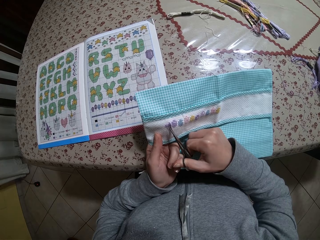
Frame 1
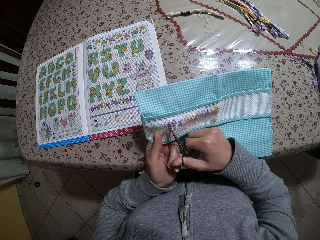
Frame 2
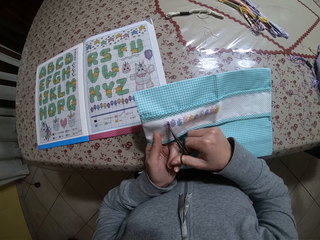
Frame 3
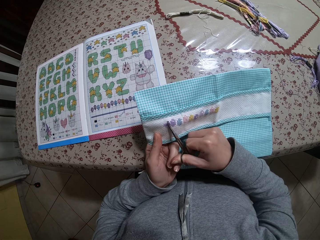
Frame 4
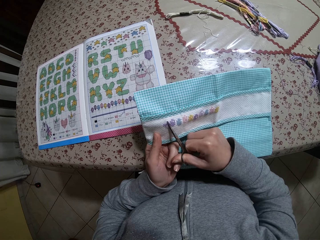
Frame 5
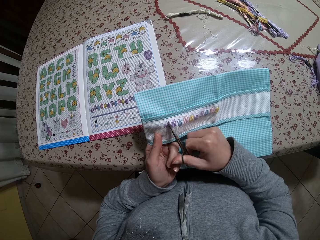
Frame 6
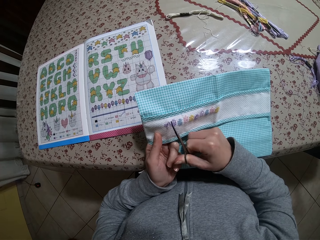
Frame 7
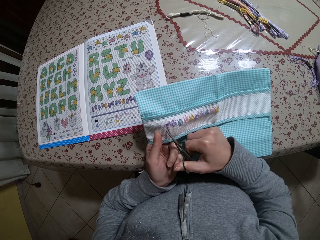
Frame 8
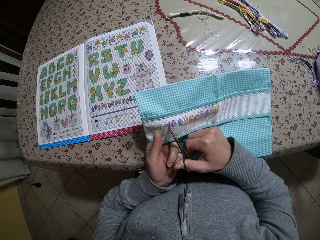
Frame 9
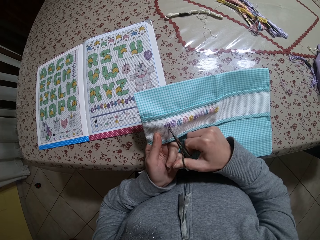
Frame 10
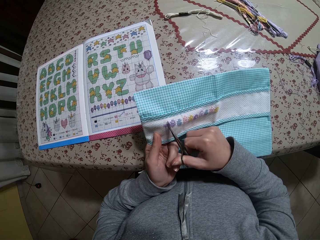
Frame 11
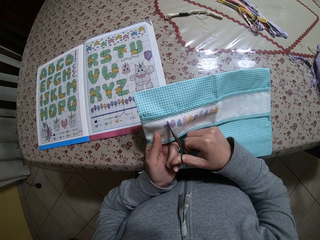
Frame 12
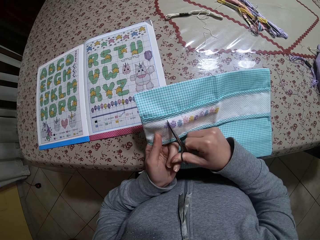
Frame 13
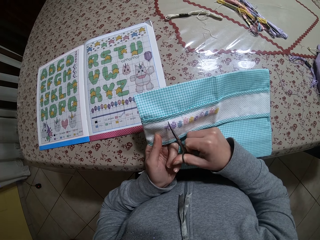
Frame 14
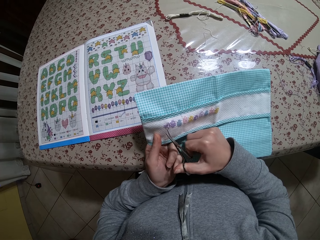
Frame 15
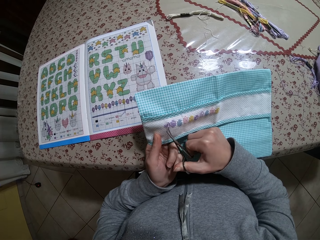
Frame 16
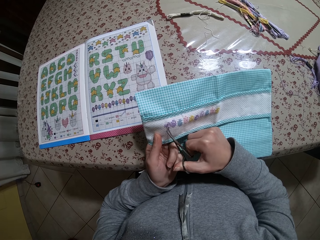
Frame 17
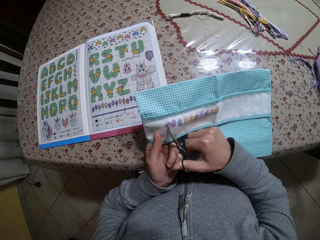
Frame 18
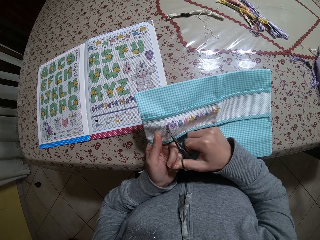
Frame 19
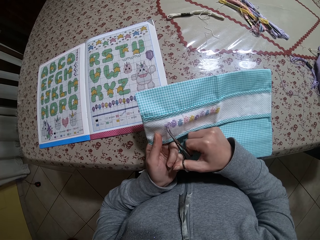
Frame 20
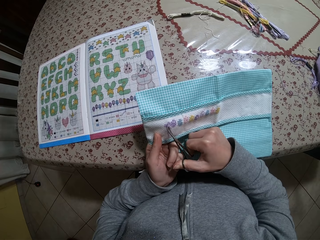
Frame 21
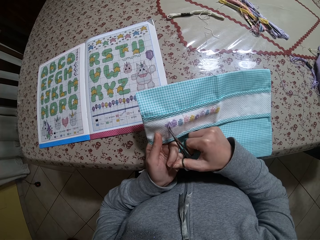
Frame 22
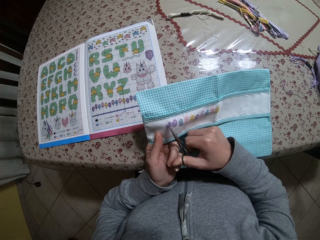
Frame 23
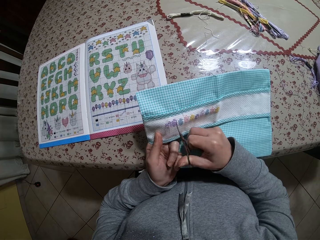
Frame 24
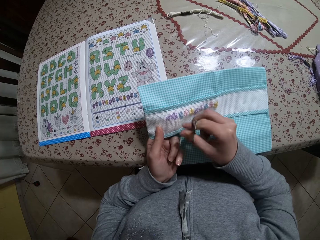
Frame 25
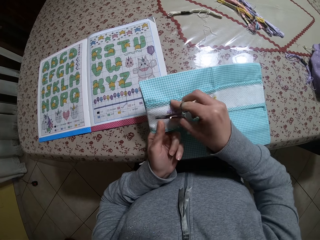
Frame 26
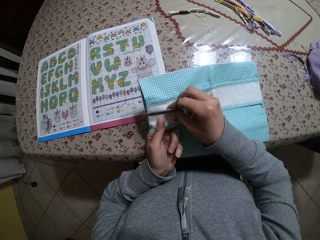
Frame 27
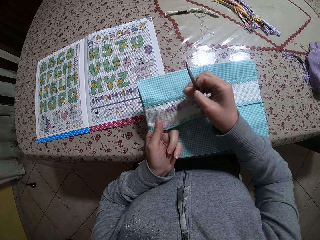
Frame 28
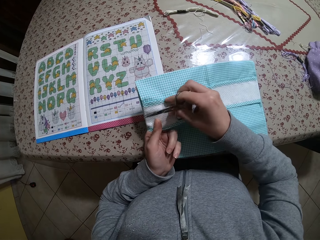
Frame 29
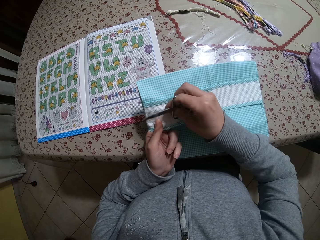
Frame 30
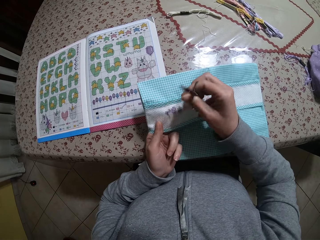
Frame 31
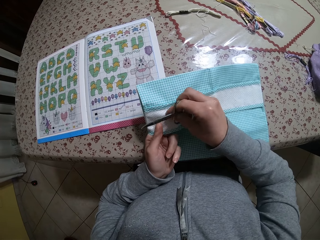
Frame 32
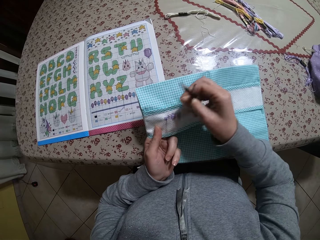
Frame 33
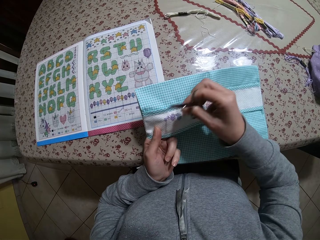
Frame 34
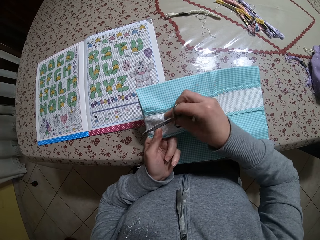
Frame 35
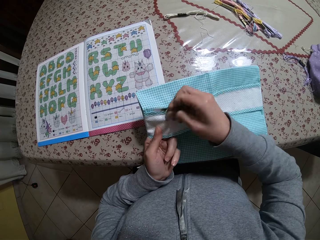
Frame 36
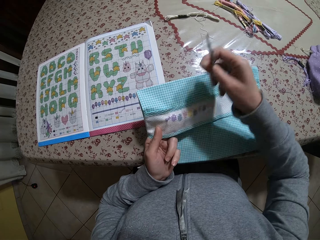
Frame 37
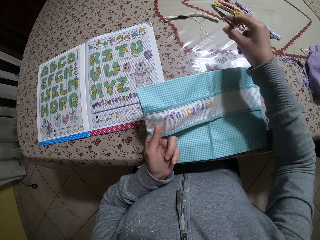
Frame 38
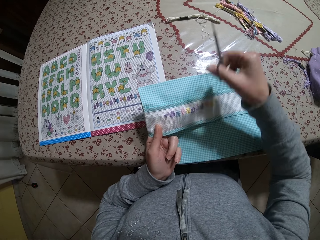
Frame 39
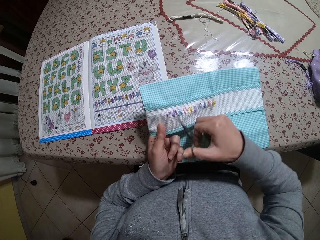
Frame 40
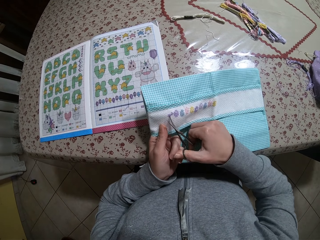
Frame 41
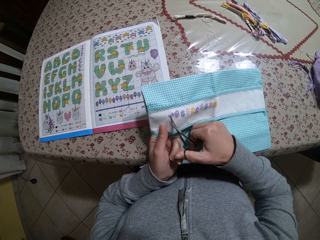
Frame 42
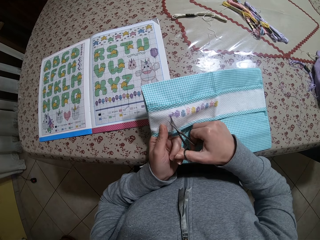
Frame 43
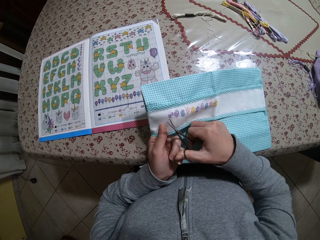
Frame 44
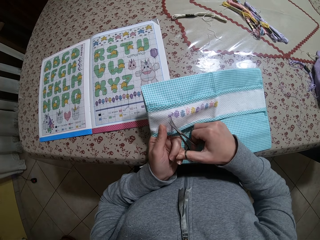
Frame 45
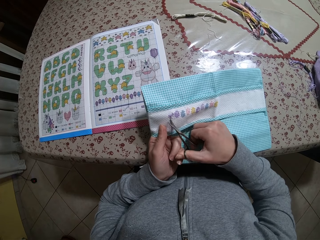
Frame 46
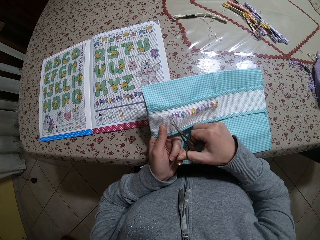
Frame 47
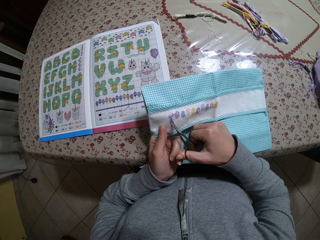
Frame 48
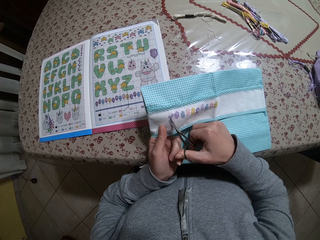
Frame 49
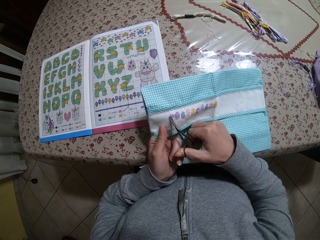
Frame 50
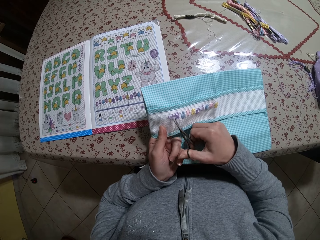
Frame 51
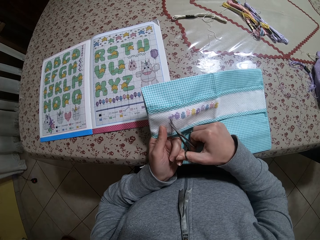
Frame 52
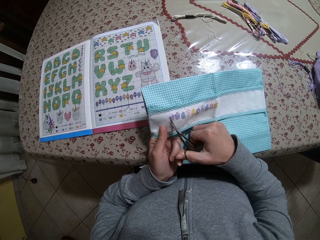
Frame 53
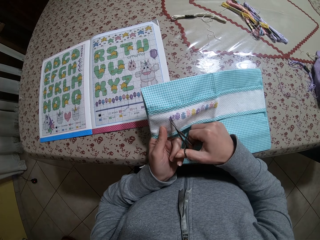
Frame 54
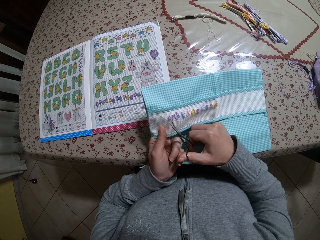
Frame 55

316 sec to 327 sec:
The camera wearer removes some loose threads from the thread pattern with her right hand. She pulls the thread on the cloth. She moves the right hand. She cuts out the thread pattern from the napkin with the scissors in her right hand.

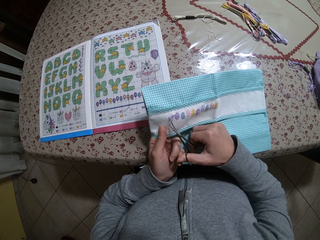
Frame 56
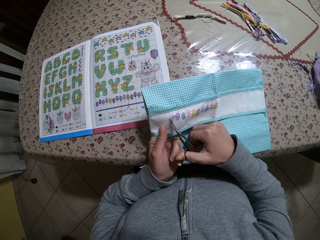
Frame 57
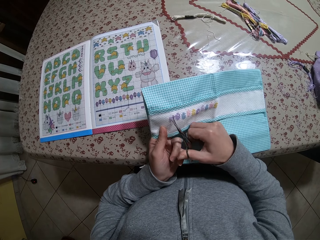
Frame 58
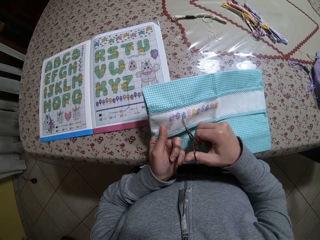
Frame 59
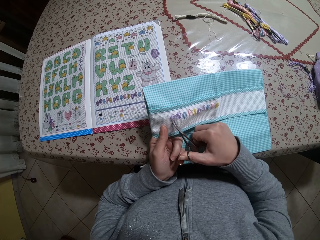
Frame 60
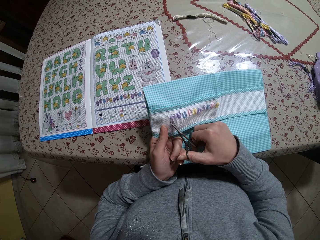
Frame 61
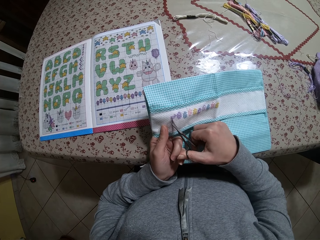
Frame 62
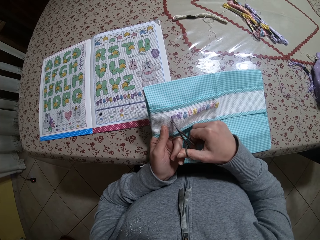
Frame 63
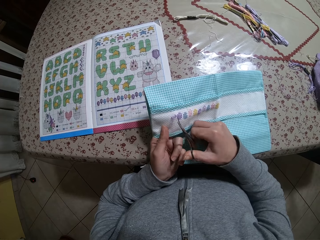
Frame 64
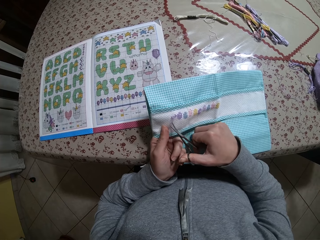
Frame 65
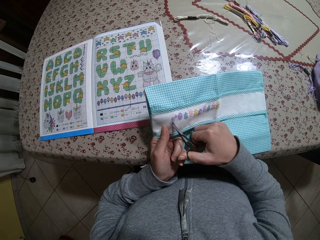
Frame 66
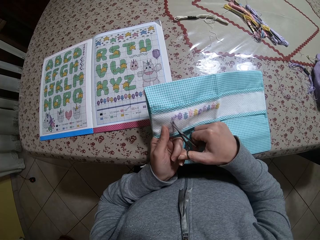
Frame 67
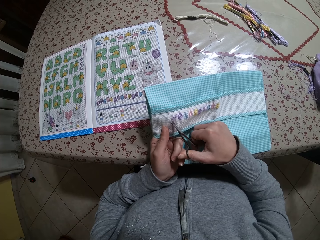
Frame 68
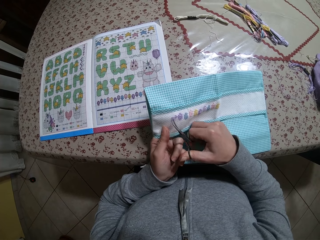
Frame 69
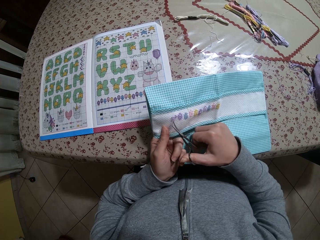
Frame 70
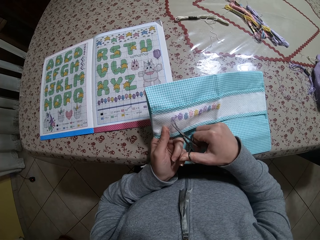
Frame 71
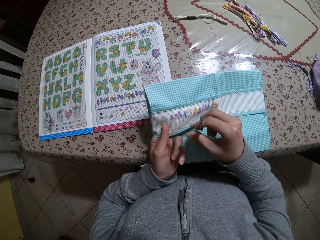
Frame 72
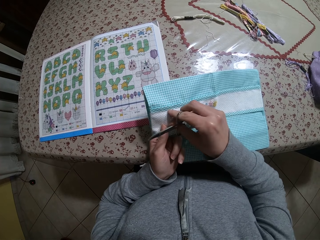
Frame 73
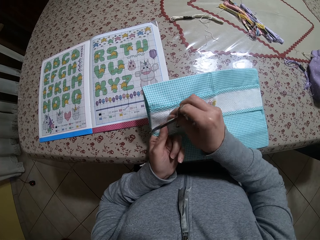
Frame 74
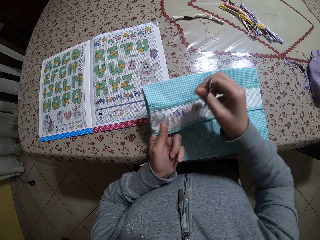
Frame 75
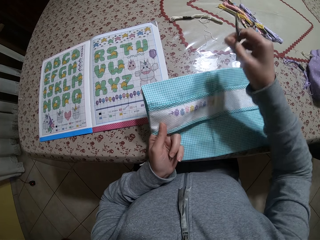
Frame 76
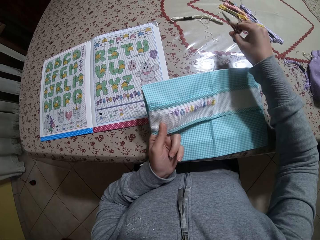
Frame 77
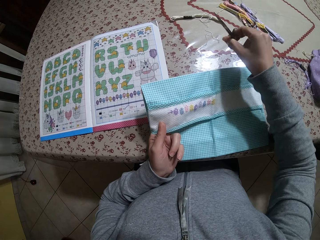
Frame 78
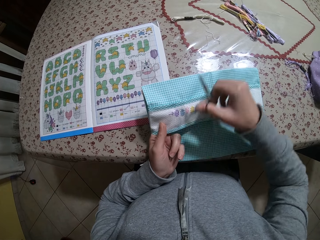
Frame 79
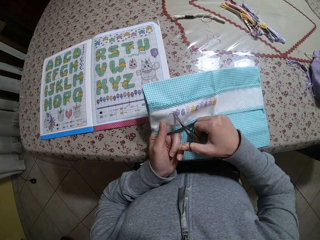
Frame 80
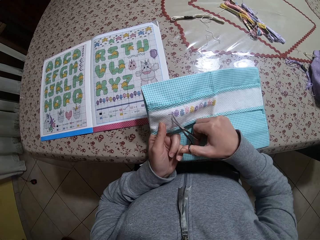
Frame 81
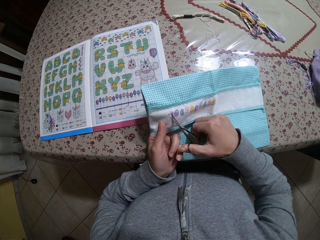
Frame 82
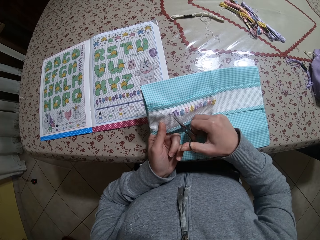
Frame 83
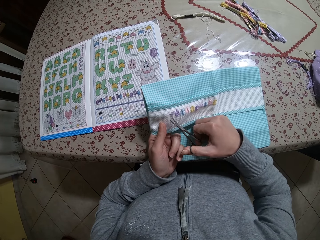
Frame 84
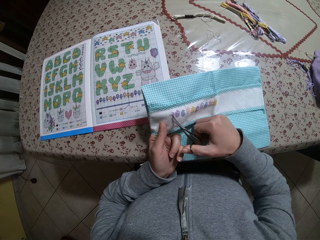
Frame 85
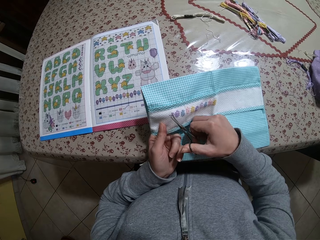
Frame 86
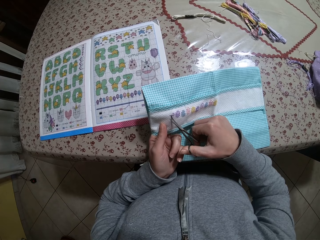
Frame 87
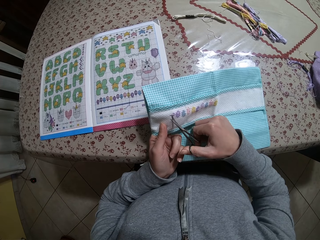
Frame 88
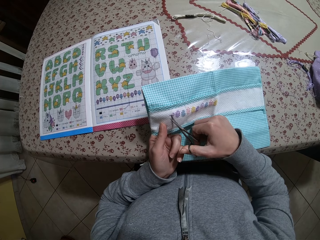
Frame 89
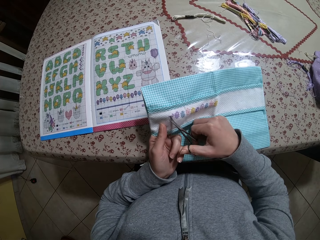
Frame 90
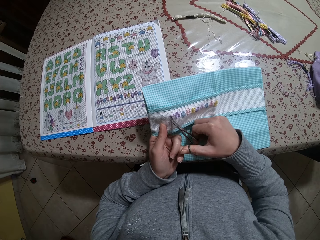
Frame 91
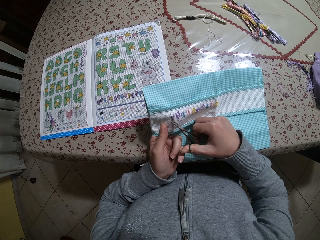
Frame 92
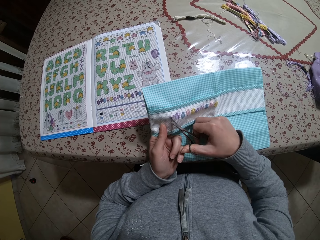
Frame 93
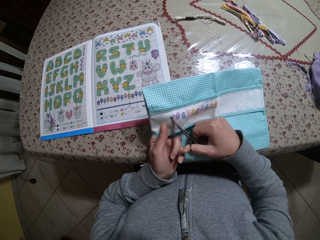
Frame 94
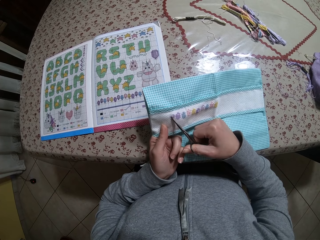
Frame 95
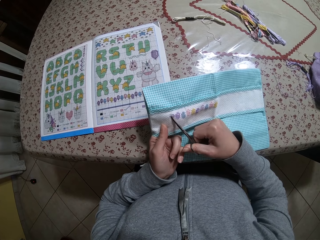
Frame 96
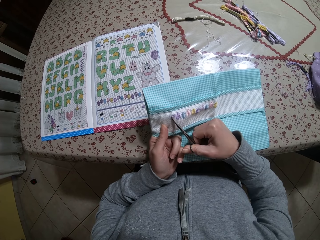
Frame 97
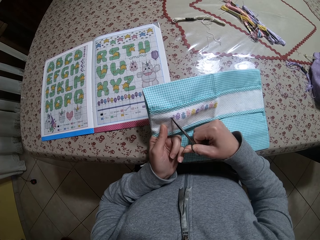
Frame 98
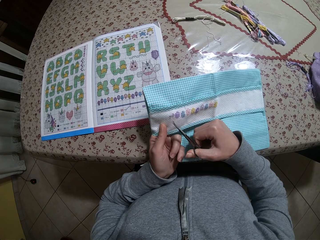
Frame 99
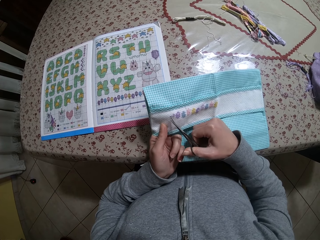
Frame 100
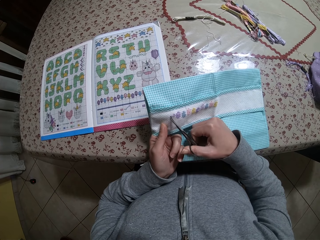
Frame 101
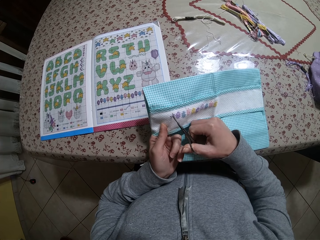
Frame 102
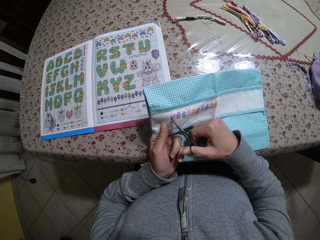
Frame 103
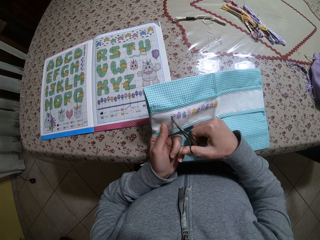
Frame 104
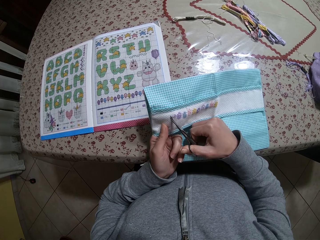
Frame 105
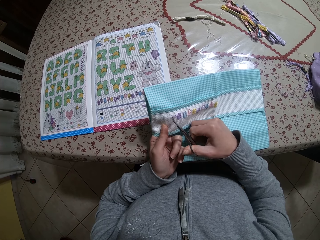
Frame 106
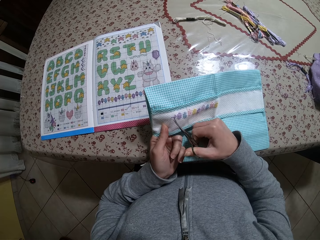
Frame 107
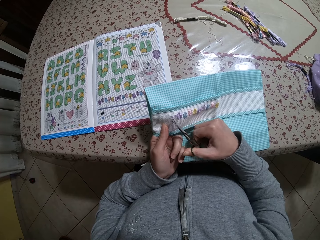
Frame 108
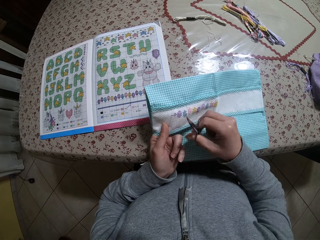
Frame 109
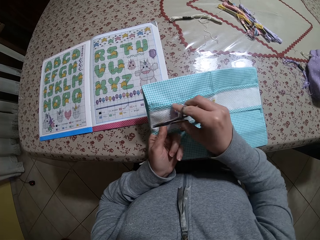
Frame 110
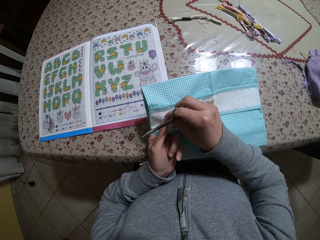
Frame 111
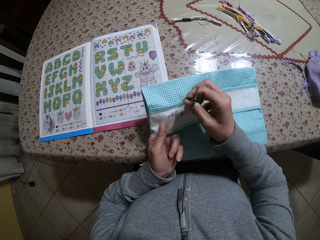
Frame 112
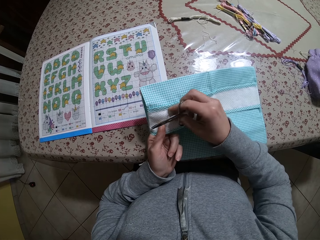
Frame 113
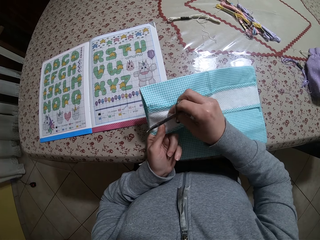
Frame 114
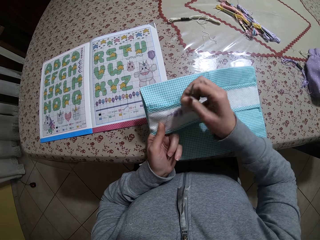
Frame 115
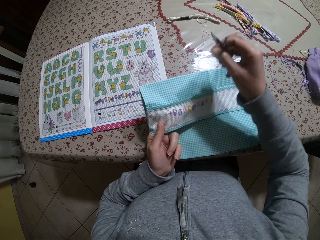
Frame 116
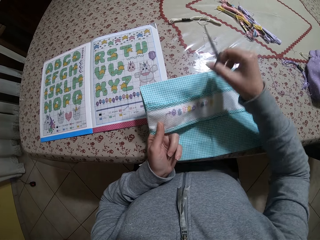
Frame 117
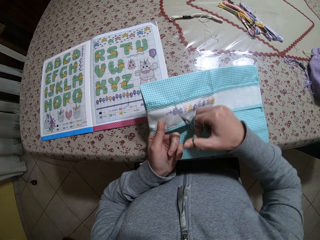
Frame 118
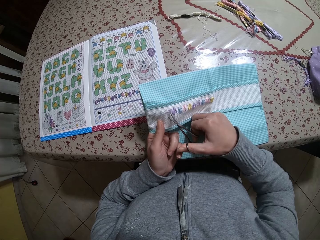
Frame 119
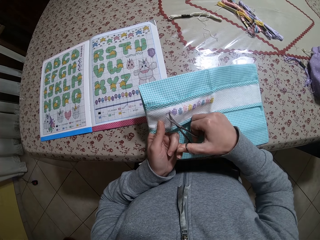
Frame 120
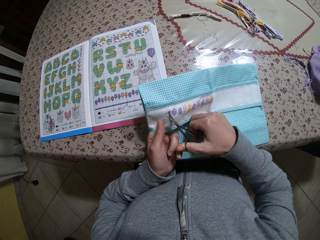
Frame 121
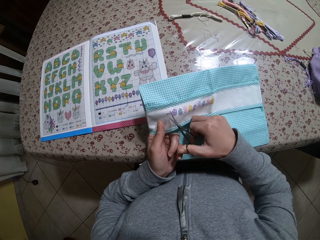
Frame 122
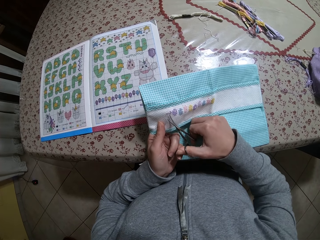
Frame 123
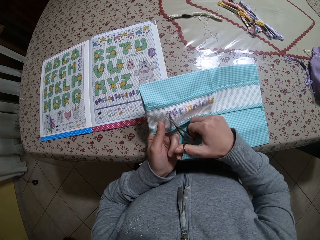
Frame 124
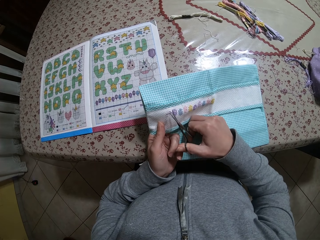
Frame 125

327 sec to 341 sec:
The camera wearer lifts the scissors. She cuts the thread on the cloth with the scissors. She lifts the scissors. She removes some loose threads from the thread pattern with her right hand. She pulls the thread on the cloth. She moves the right hand. She cuts out the thread pattern from the napkin with the scissors in her right hand. She removes some loose threads from the thread pattern with her right hand. She pulls the thread on the cloth. She drops the thread on the table. She cuts out the thread pattern from the napkin with the scissors in her right hand.
